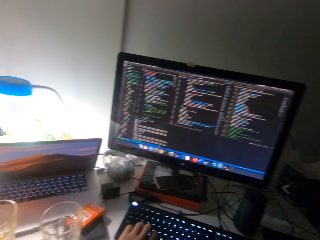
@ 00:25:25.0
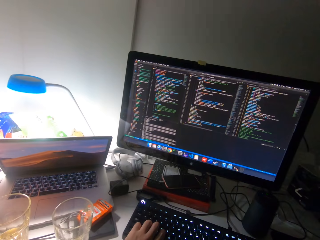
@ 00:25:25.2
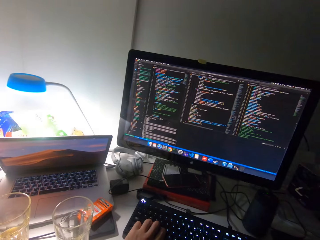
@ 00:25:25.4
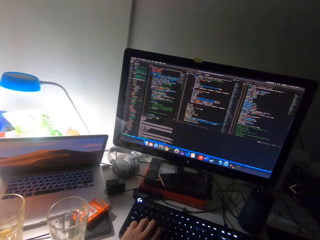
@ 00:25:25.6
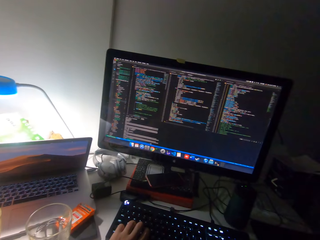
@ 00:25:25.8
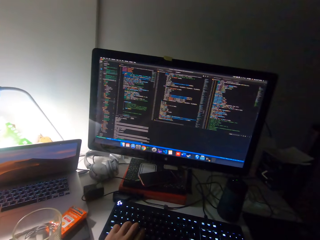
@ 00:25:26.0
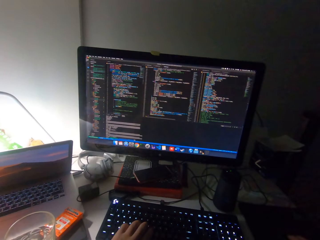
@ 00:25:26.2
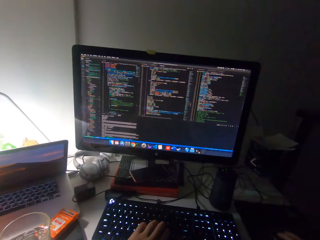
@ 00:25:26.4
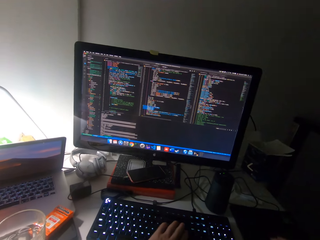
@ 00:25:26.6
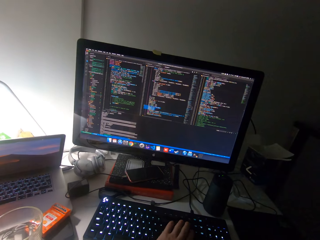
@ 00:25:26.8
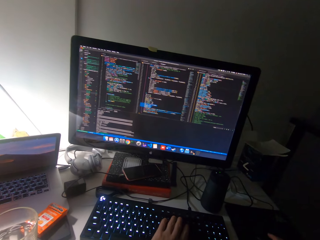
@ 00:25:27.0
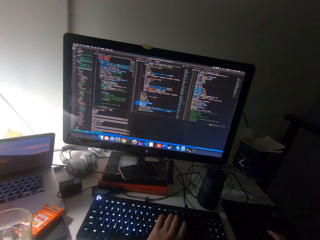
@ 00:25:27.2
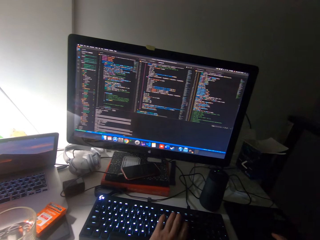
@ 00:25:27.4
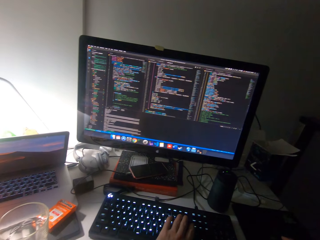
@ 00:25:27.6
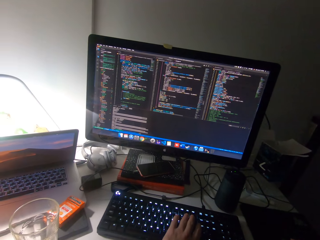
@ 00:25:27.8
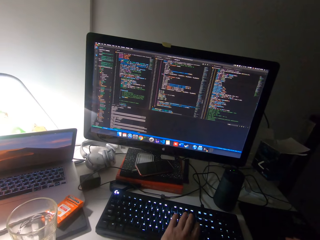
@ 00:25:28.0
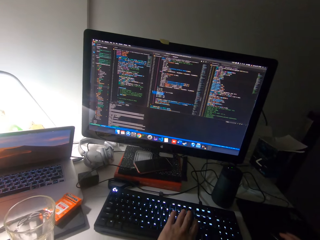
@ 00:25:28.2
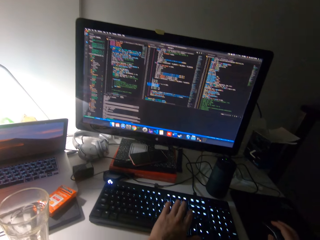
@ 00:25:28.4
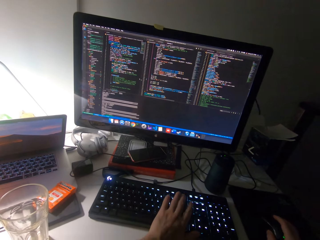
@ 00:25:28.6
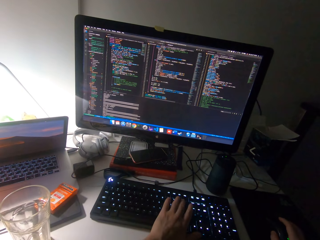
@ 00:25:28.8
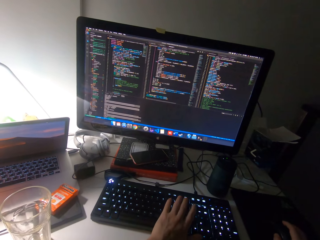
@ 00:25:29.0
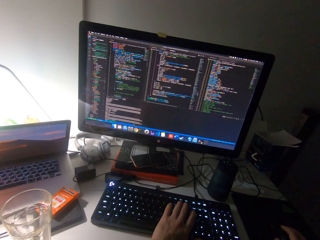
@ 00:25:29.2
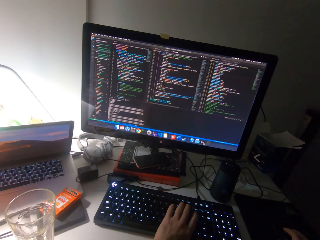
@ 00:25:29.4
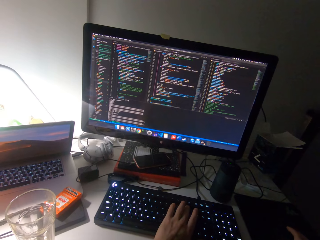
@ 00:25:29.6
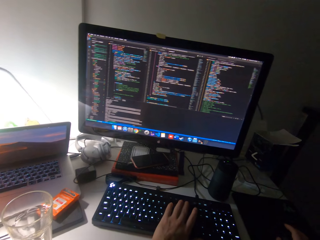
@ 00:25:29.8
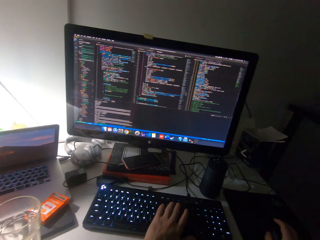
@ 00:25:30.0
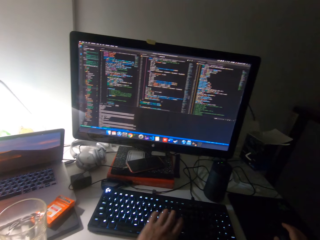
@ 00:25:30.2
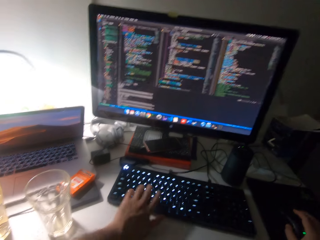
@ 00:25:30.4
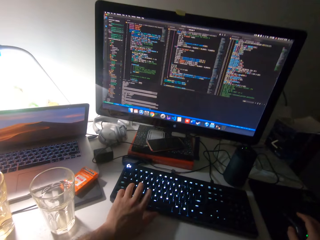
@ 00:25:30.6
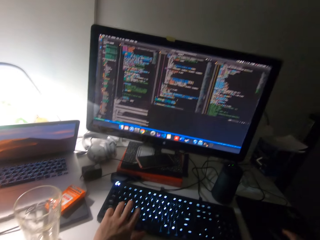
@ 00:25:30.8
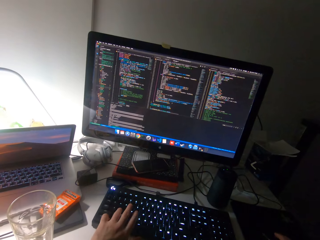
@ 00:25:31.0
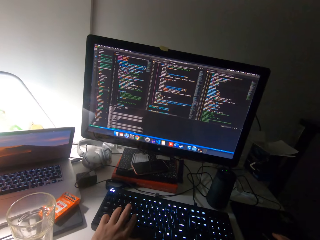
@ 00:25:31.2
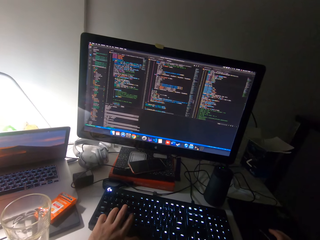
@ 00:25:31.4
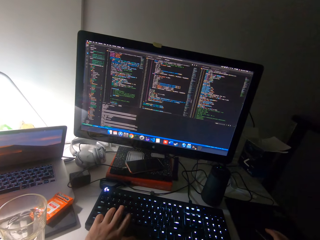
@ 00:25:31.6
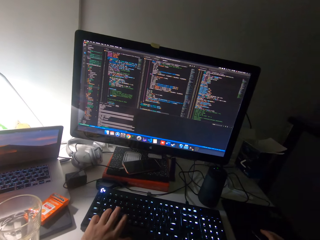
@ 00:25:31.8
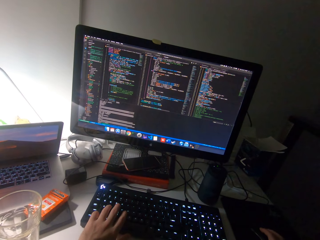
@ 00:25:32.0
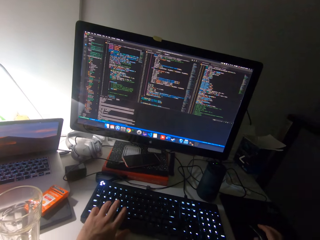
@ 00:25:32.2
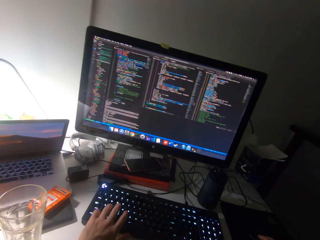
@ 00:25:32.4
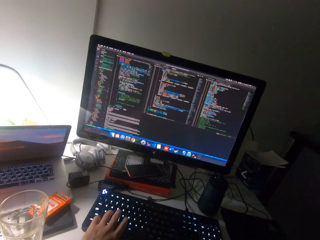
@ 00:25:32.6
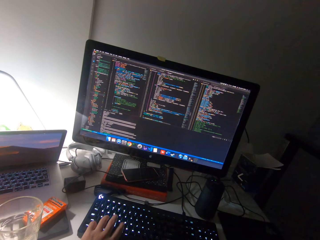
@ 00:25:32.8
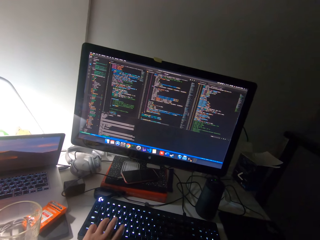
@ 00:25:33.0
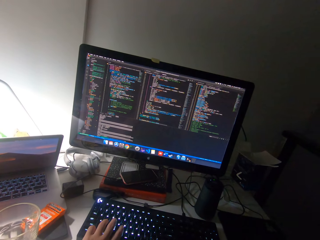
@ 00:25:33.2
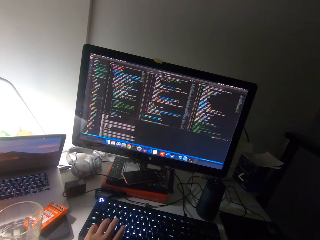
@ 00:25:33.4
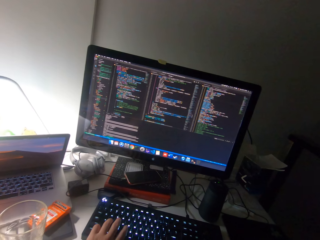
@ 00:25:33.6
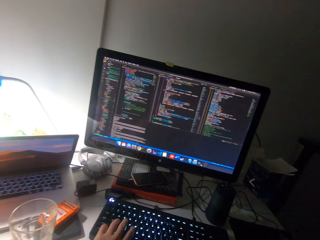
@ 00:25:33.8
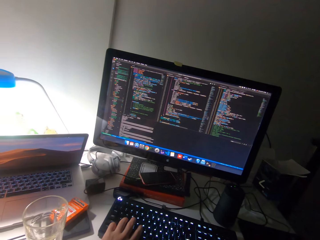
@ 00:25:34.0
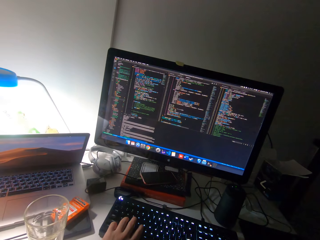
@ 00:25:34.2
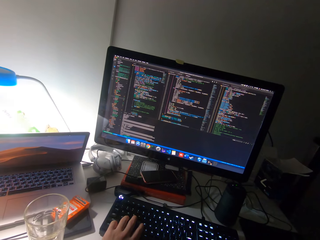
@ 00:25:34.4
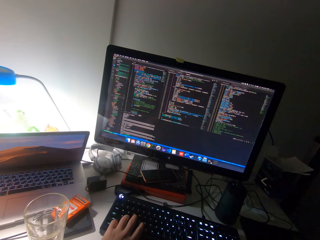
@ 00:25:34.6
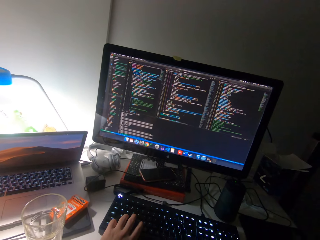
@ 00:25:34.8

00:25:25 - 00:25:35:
The camera wearer moves his head. He operates the keyboard on the computer desk with his left hand. He operates the mouse on the computer desk with his right hand.
